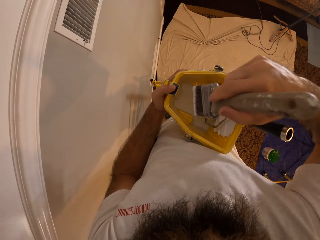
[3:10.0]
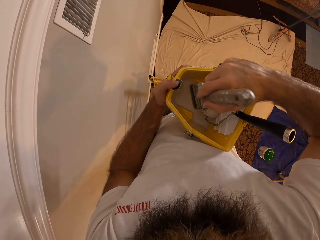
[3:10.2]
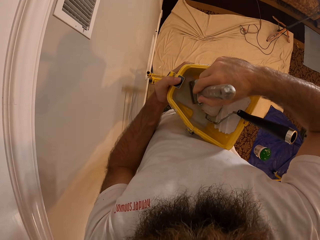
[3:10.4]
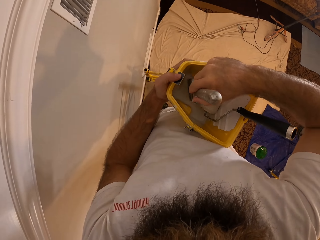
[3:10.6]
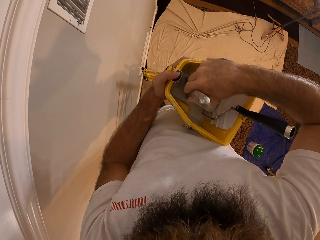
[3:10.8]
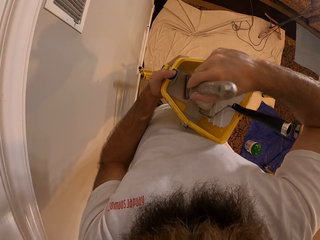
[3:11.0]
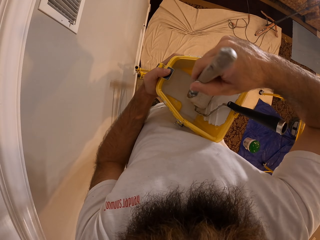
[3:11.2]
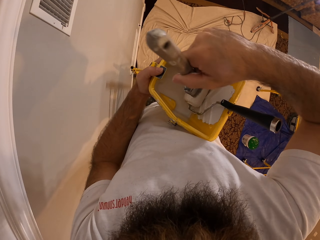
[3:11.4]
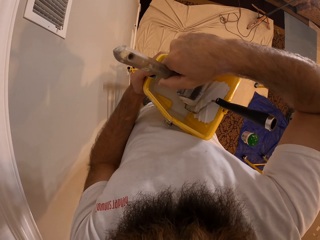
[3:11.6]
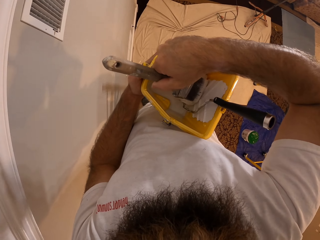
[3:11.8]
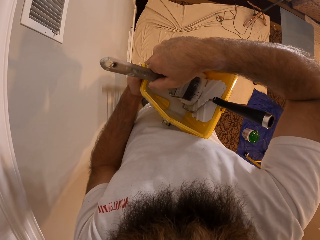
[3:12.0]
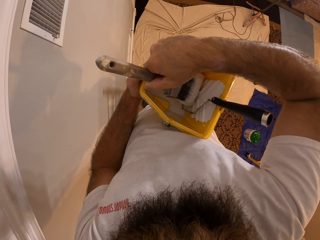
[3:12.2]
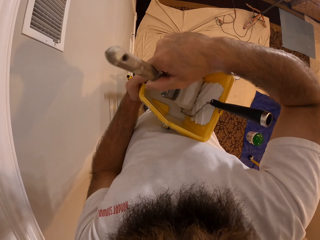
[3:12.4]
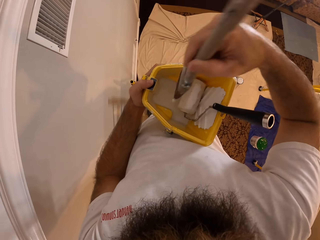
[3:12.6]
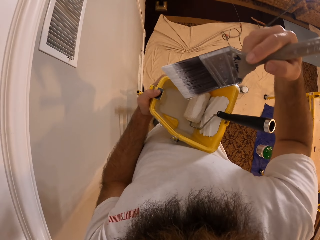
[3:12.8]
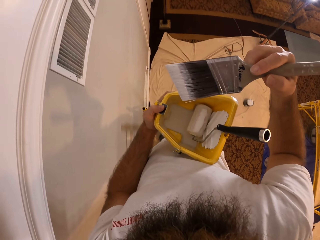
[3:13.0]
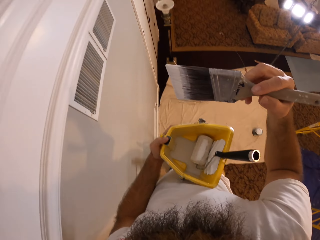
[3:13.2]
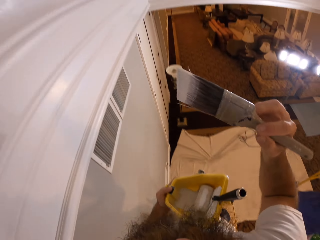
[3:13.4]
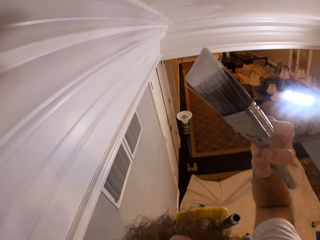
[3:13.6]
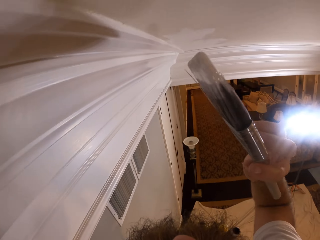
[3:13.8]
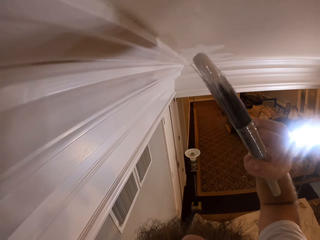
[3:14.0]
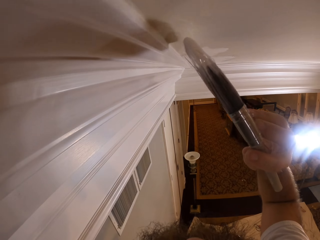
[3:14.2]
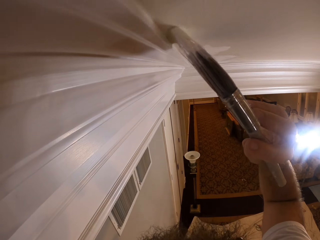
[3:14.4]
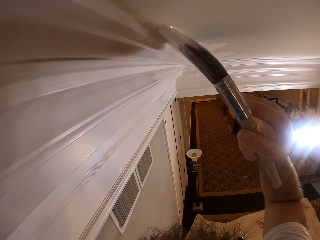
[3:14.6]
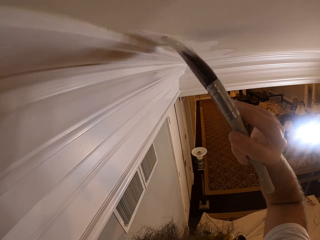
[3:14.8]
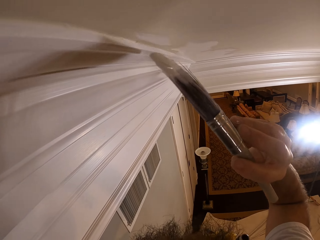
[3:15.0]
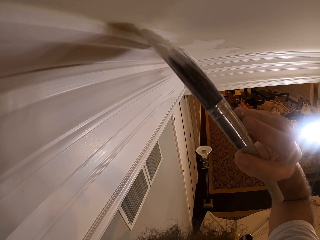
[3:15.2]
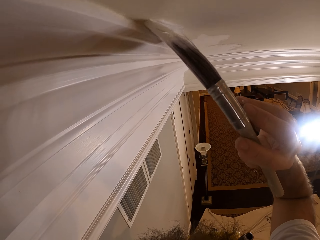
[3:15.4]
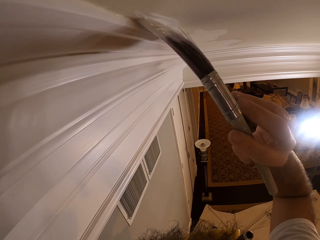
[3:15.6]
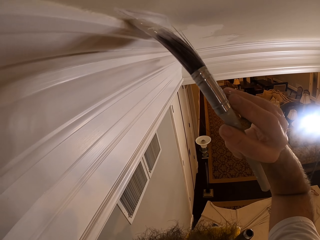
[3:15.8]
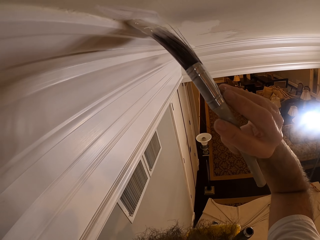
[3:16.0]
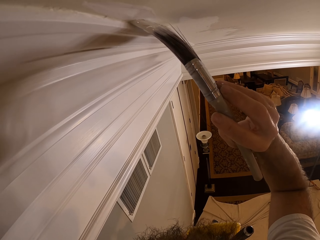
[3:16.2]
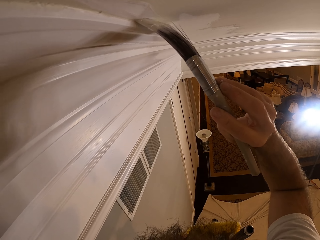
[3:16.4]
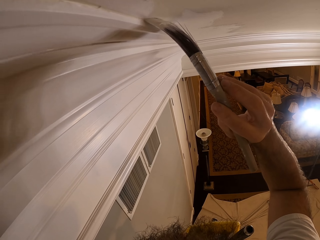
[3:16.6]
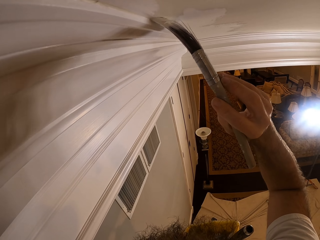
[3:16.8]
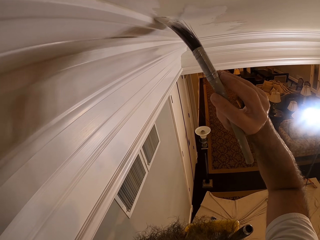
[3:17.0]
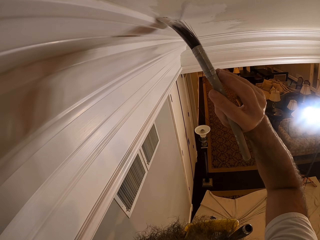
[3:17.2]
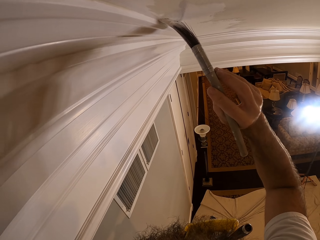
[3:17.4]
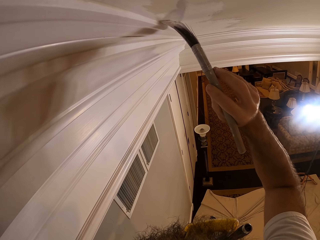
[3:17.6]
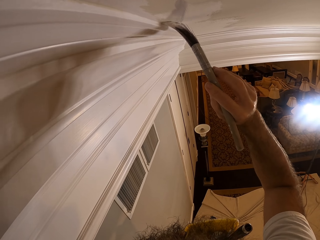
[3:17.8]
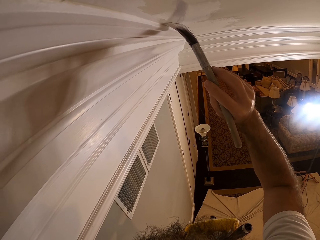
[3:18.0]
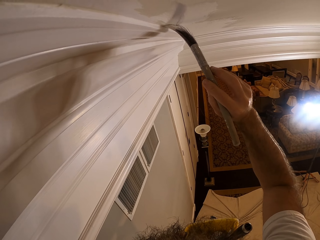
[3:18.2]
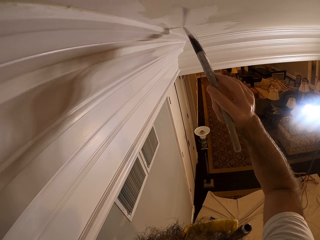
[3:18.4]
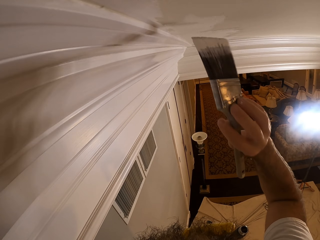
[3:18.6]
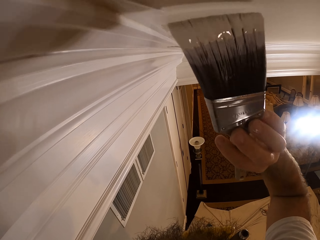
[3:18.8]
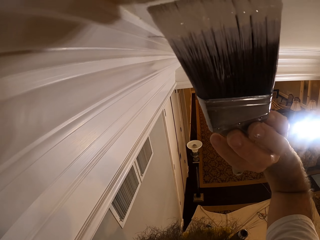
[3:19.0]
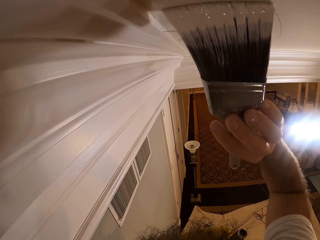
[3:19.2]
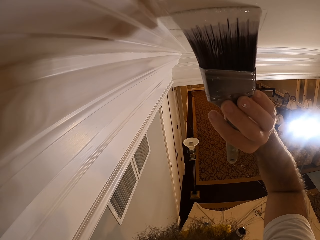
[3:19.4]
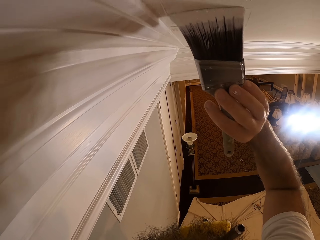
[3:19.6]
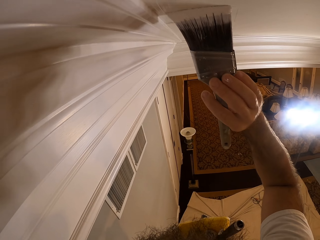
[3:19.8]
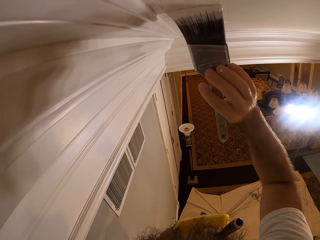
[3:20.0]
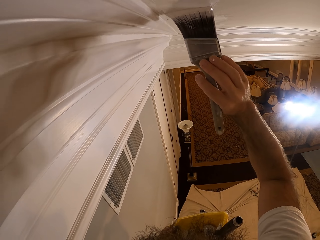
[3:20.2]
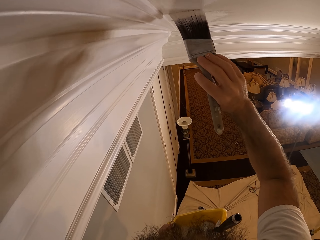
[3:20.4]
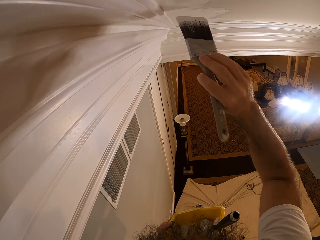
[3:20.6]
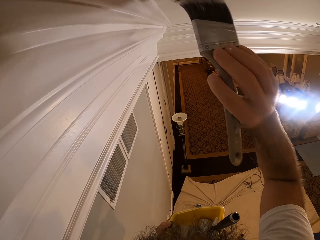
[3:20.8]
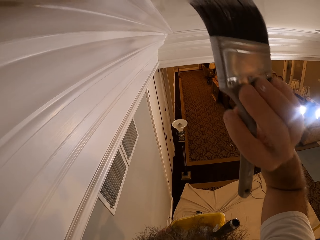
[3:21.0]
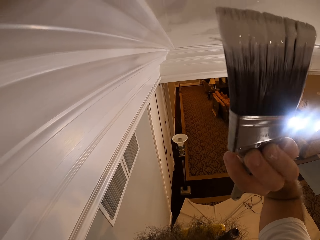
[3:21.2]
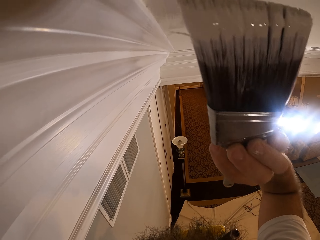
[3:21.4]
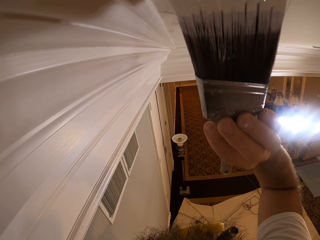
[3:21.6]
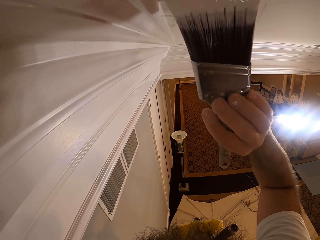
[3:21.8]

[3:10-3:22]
The camera wearer dips the paintbrush into the paint in the bucket with his right hand. He wipes excess paint on the roller. He paints the wall or ceiling with the paintbrush in his right hand.

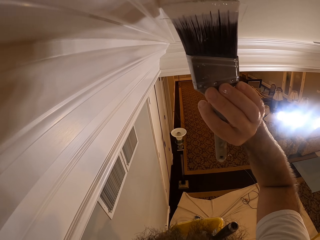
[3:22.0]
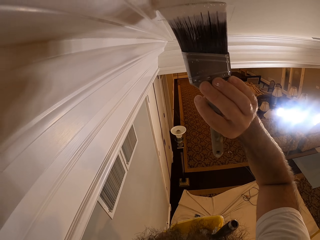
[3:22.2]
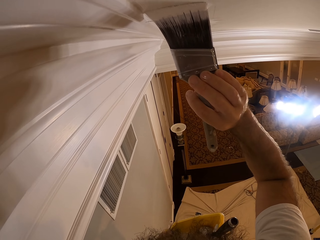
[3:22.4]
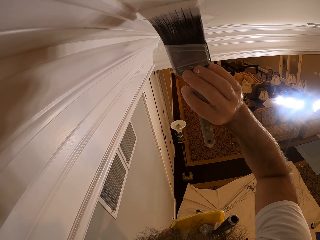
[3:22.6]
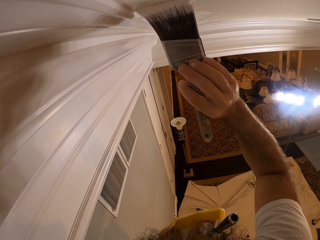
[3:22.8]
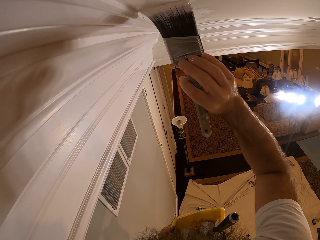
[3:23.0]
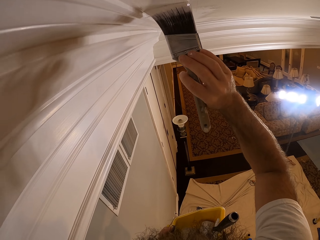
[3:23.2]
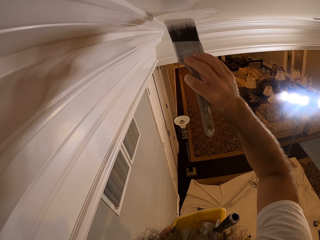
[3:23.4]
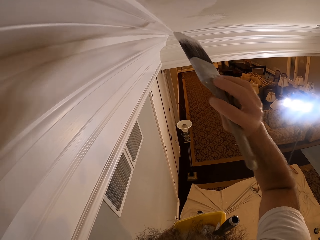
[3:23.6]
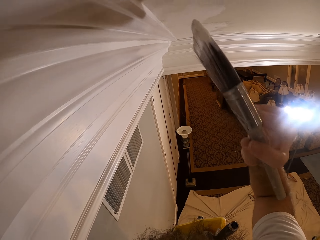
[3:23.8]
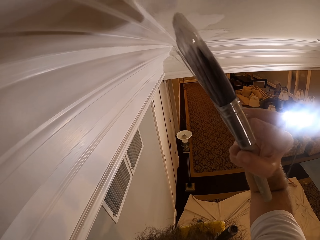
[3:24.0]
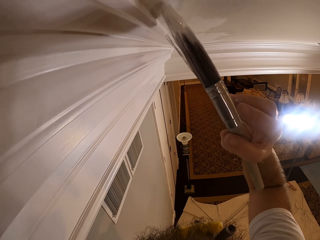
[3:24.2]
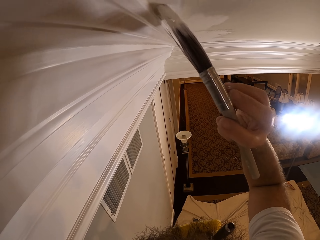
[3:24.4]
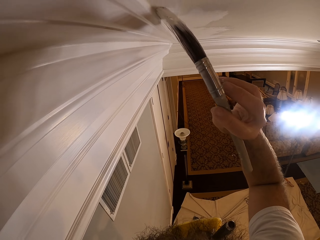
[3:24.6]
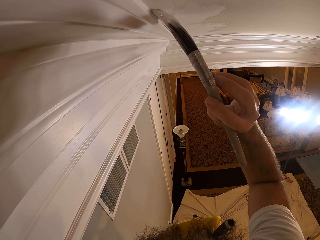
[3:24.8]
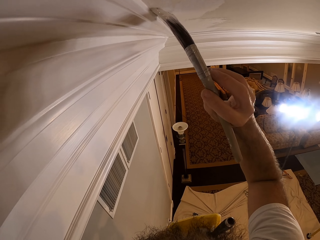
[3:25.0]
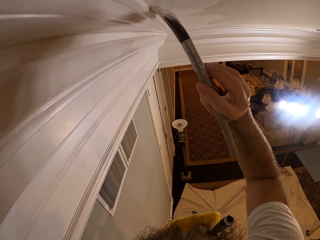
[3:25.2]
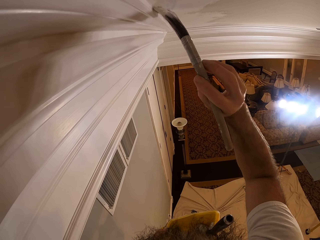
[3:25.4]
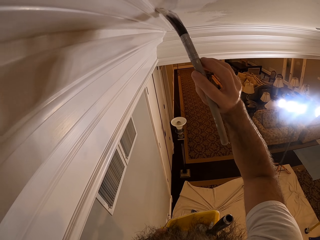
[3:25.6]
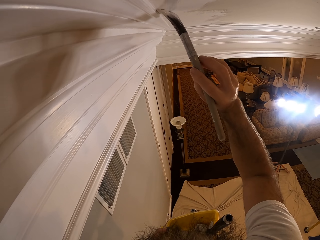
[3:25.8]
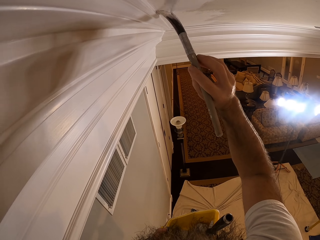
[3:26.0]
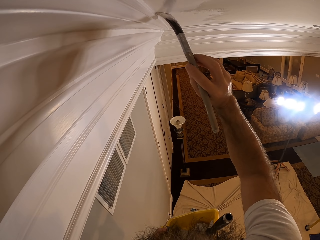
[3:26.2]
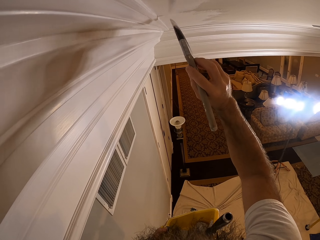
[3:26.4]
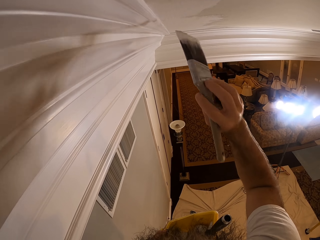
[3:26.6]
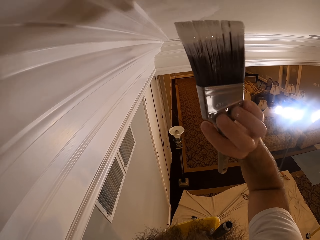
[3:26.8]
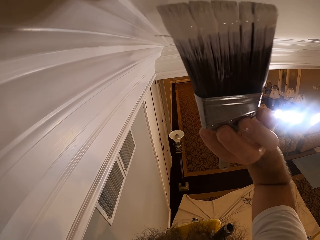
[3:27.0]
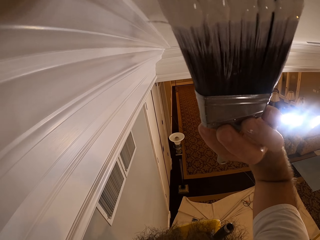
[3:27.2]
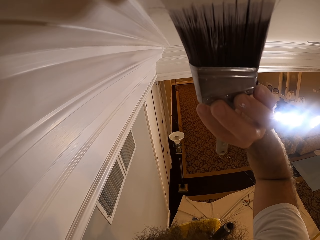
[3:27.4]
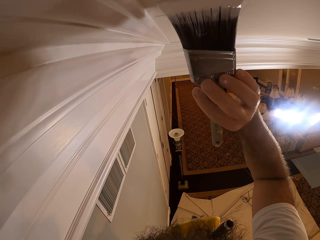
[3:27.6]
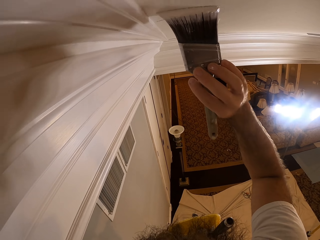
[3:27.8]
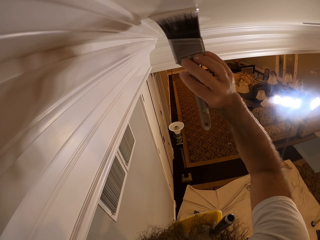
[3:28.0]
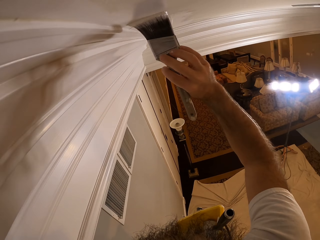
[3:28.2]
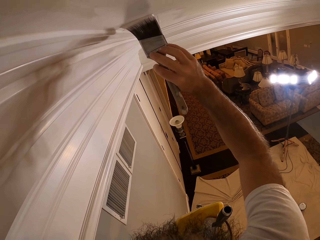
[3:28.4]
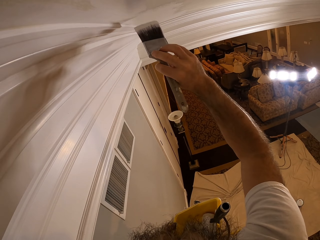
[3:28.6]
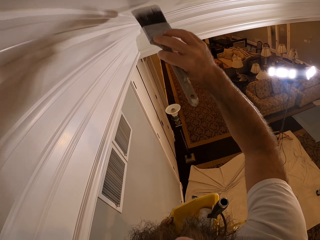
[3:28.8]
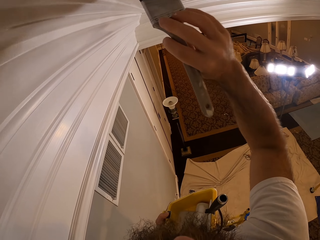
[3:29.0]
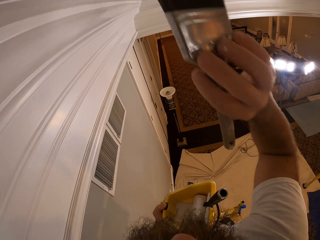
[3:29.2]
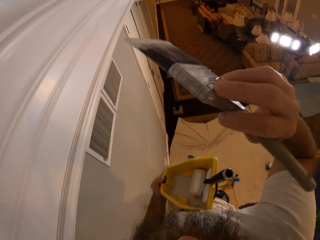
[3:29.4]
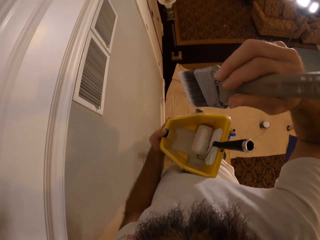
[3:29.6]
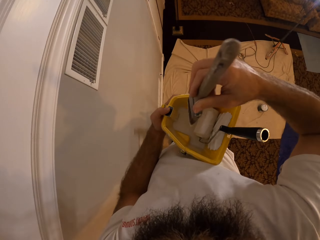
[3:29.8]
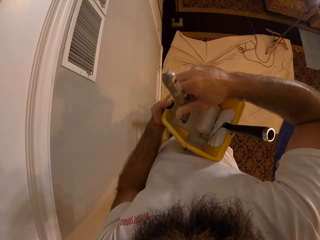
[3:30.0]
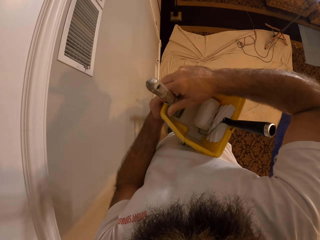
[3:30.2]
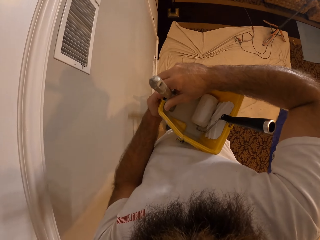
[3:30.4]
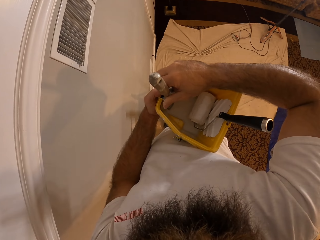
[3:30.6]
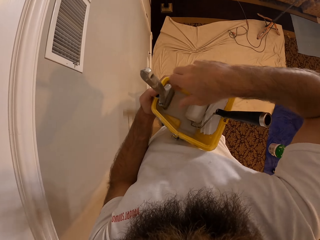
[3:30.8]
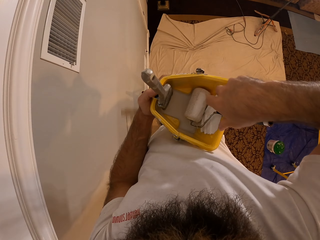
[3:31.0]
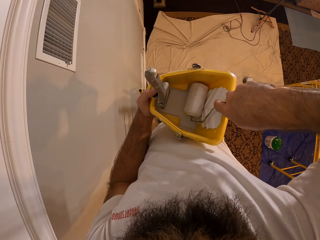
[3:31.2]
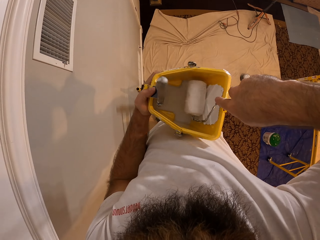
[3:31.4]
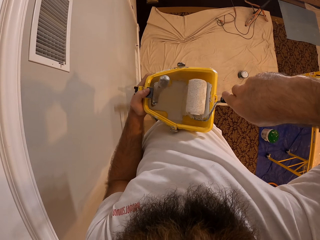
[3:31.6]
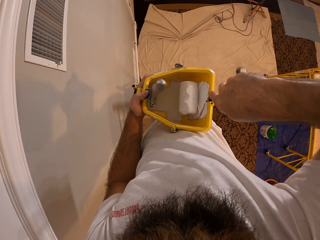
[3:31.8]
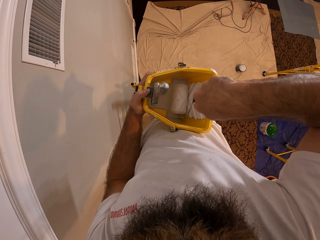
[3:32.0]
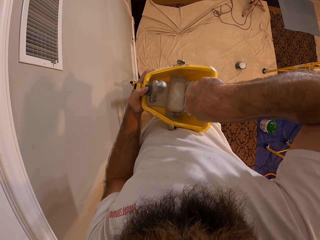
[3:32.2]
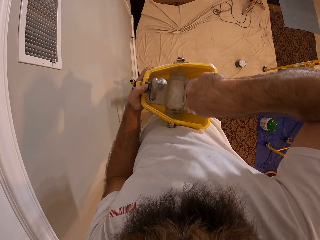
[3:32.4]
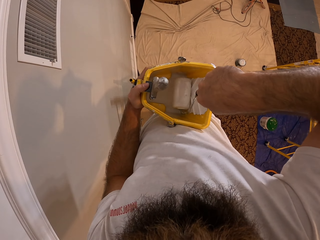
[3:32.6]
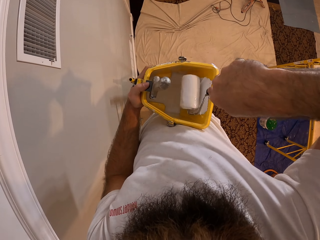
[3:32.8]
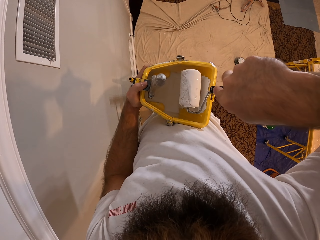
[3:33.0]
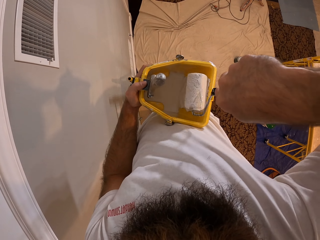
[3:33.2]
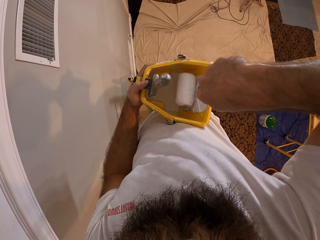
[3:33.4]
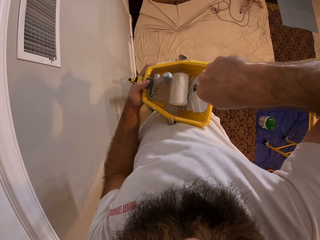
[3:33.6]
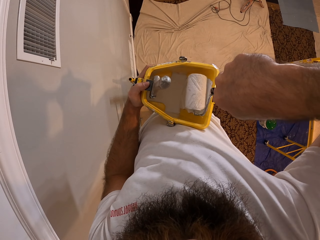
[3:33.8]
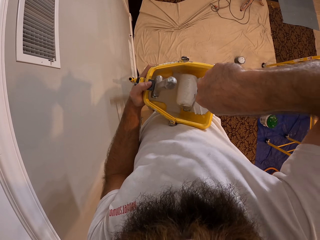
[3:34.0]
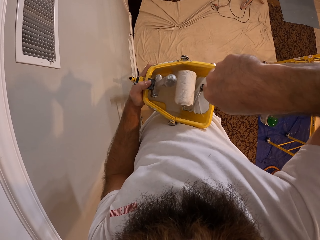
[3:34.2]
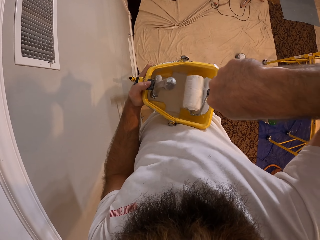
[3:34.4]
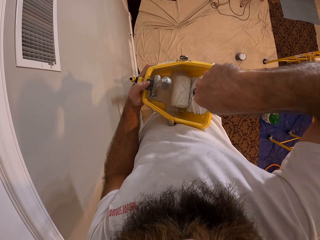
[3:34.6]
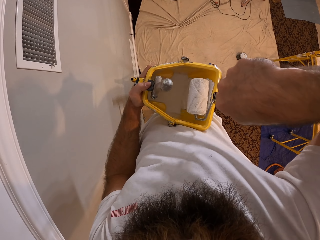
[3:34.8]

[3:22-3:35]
The camera wearer keeps the paintbrush in the bucket of paint with his right hand. He dips the paint brush in the paint. He takes the paint roller brush in the bucket of paint with his right hand. He paints the wall of the bucket with the paint roller brush in his right hand.
